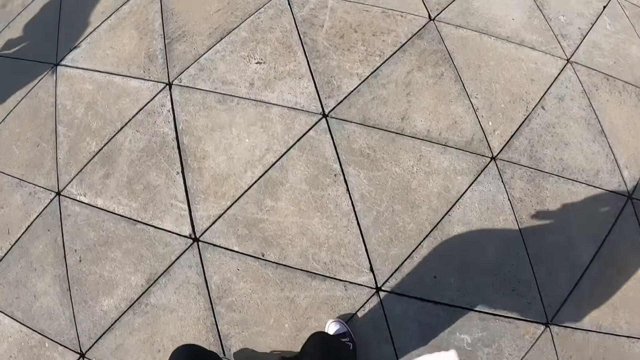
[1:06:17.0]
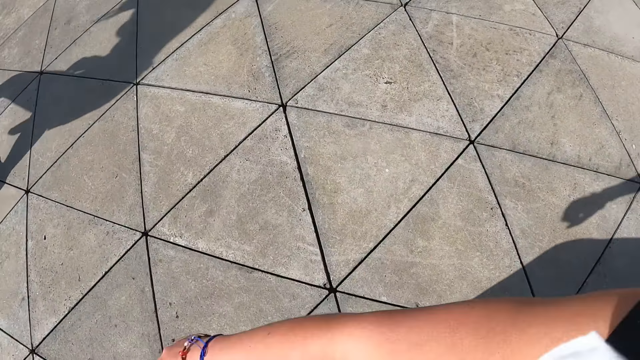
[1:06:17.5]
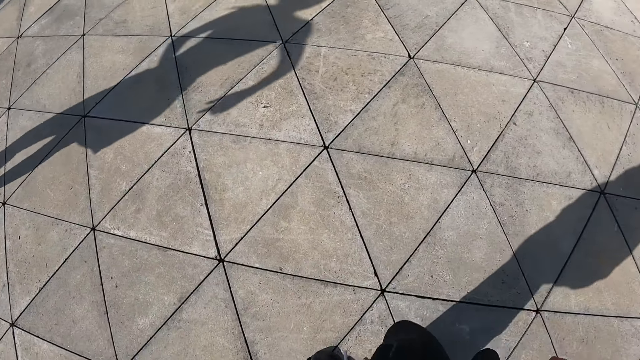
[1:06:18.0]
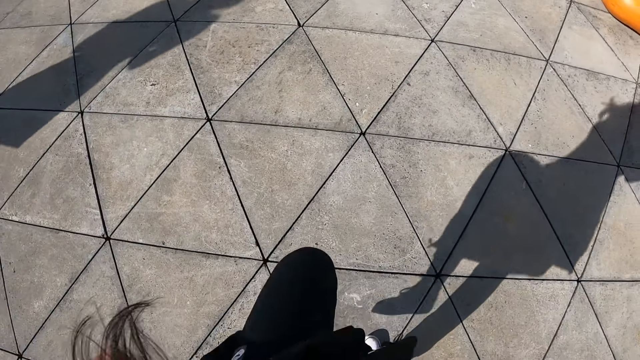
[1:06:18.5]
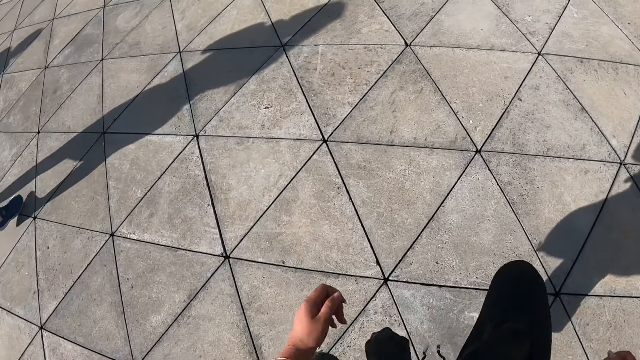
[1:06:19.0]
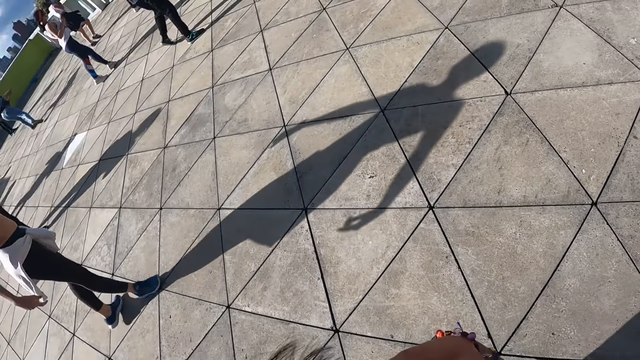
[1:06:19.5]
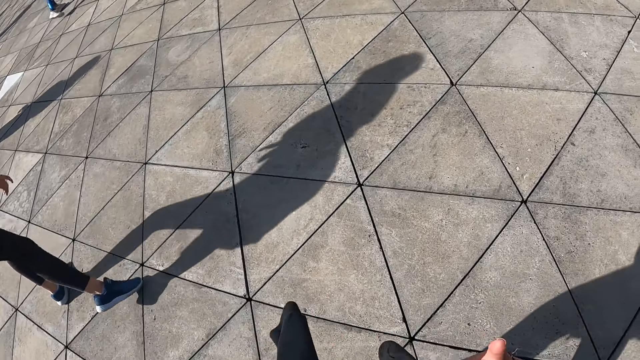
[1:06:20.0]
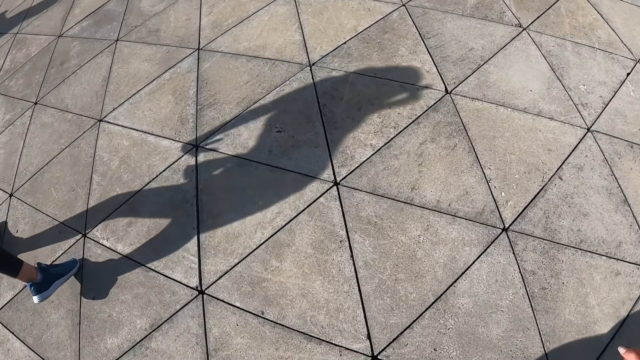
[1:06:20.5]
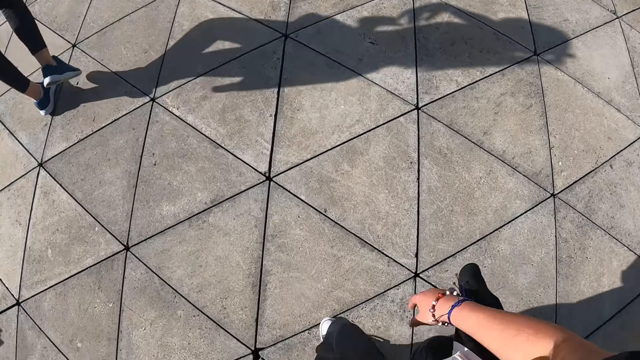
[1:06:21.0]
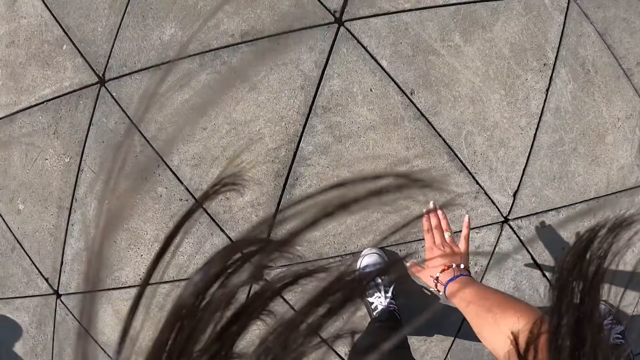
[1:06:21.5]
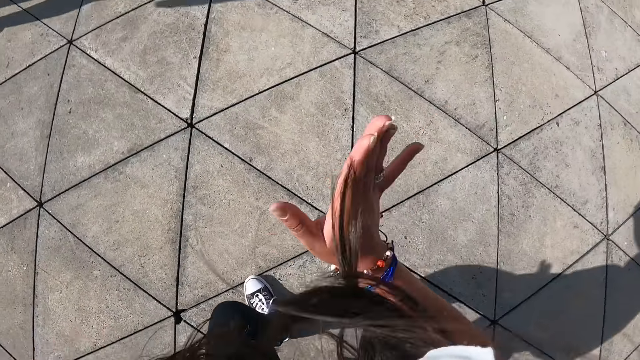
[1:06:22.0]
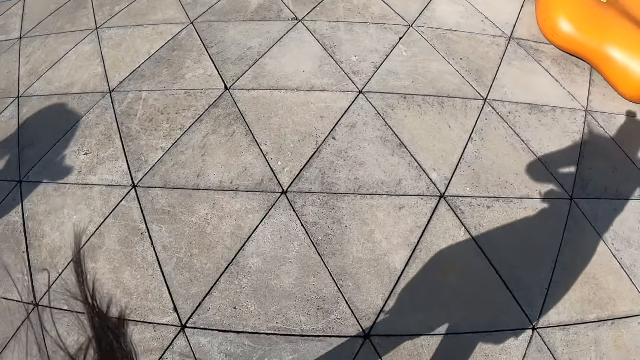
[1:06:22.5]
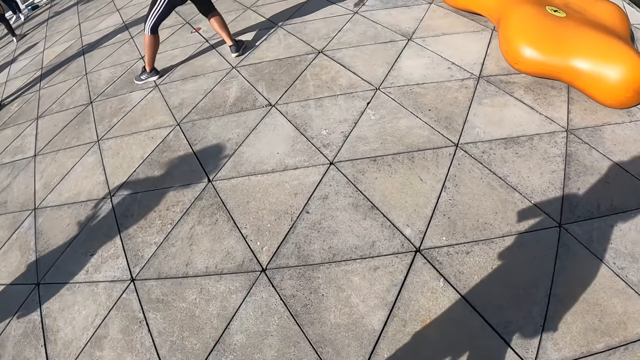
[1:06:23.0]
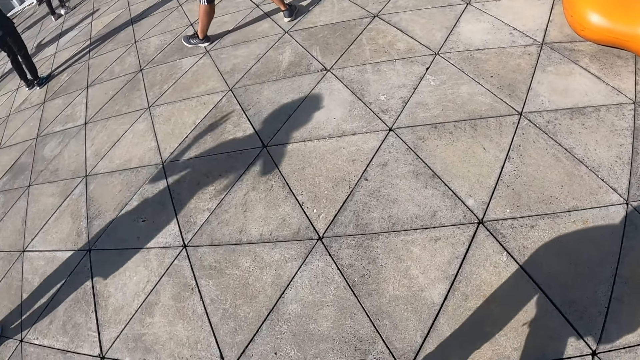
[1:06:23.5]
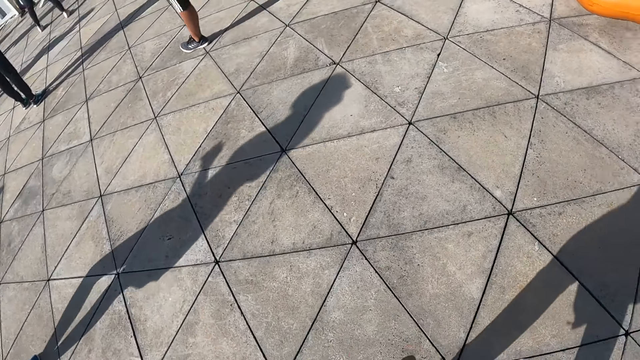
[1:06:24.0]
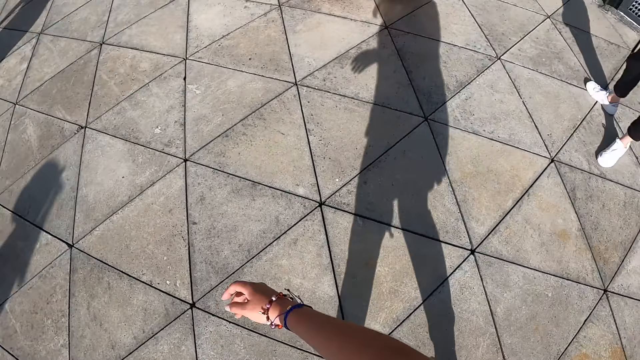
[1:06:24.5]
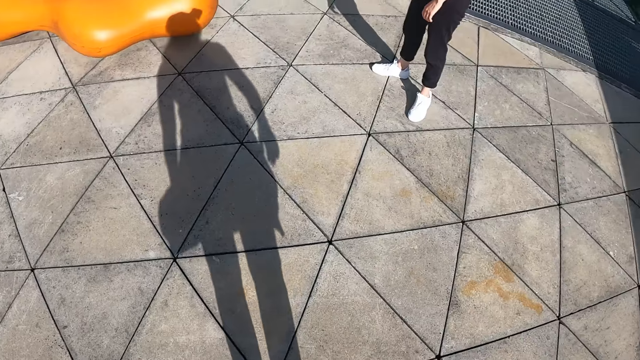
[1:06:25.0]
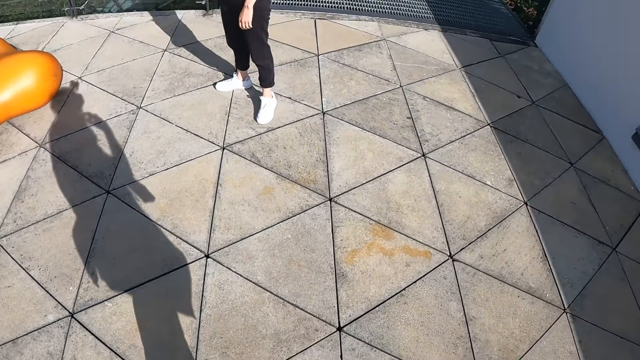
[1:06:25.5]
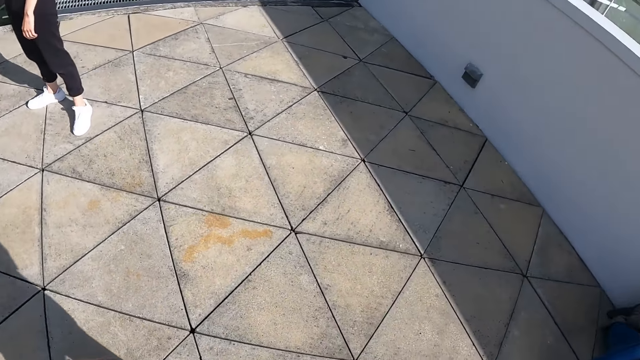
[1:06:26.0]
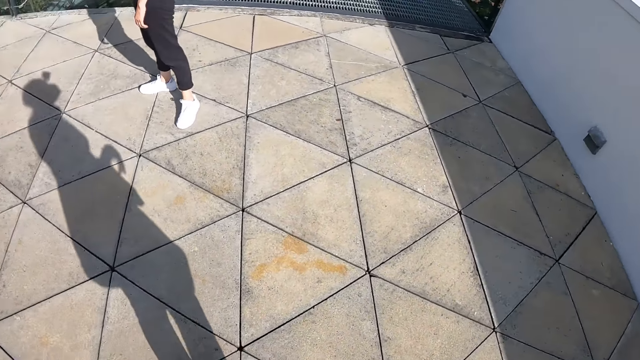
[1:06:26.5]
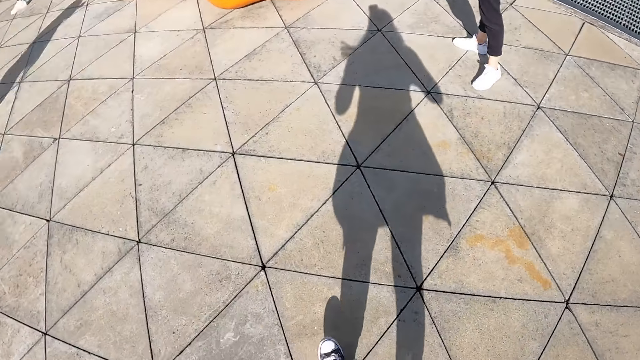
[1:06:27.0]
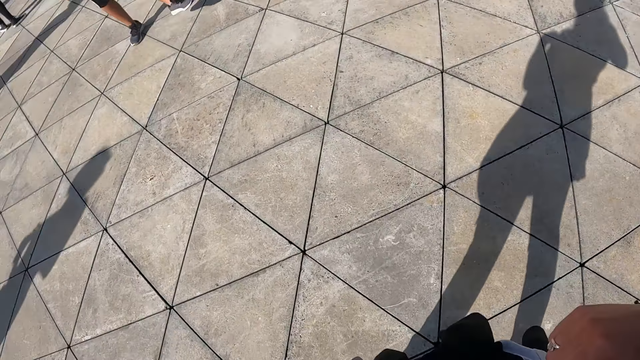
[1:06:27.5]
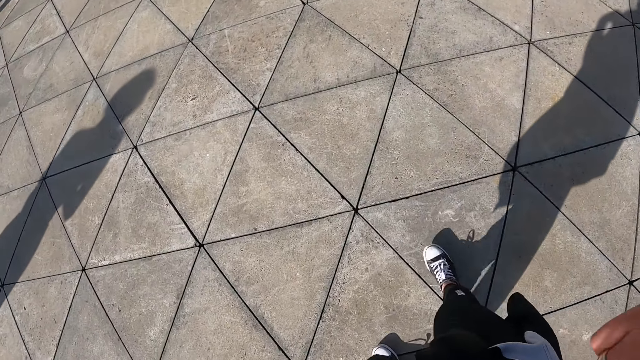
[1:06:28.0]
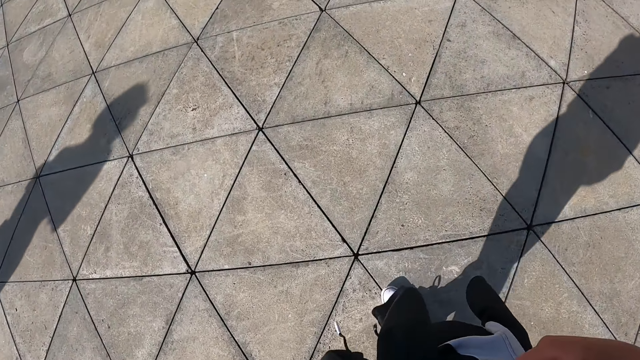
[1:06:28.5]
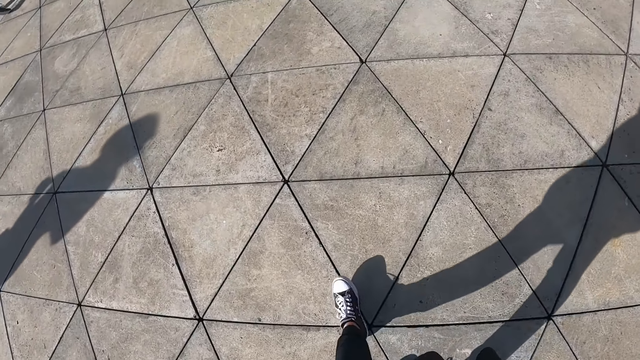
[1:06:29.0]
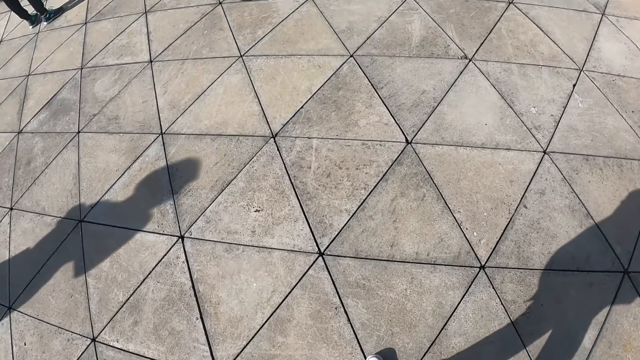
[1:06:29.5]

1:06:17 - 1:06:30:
The camera wearer turns around. They walk around.

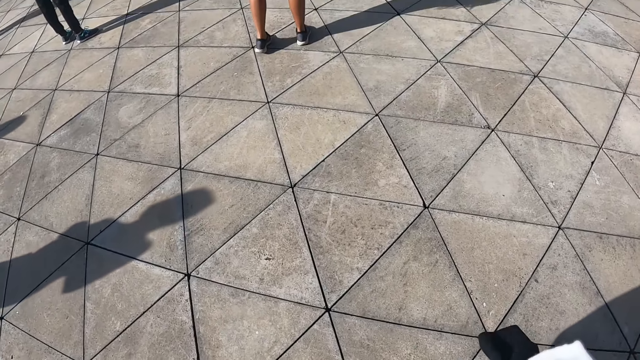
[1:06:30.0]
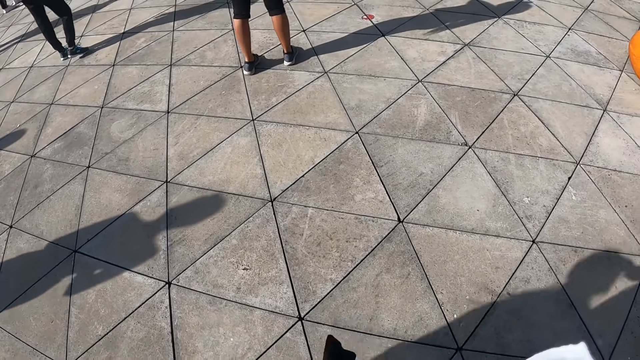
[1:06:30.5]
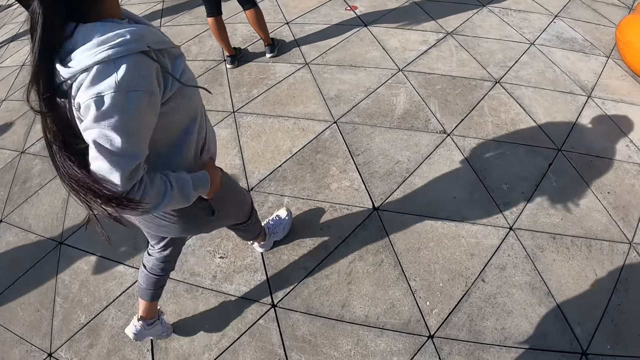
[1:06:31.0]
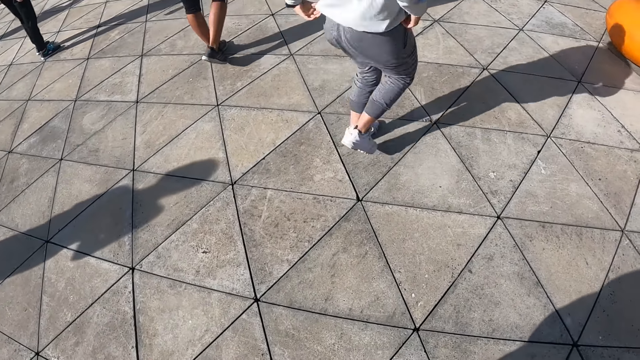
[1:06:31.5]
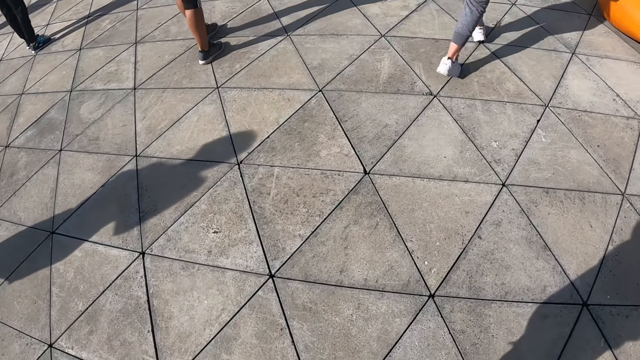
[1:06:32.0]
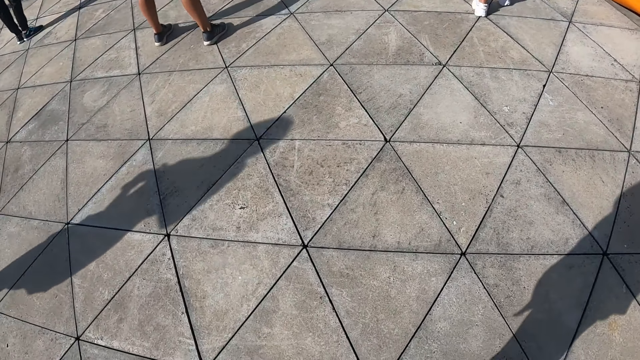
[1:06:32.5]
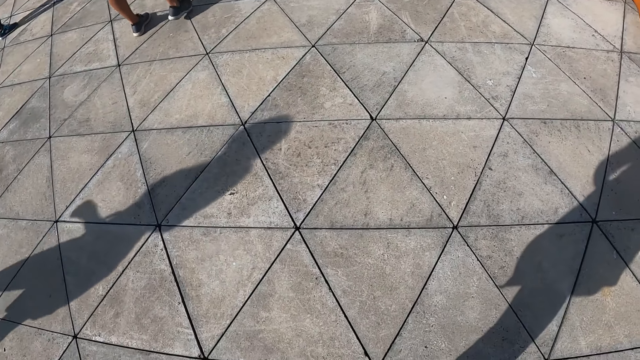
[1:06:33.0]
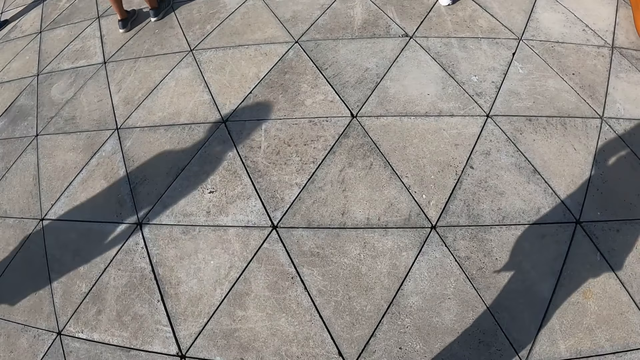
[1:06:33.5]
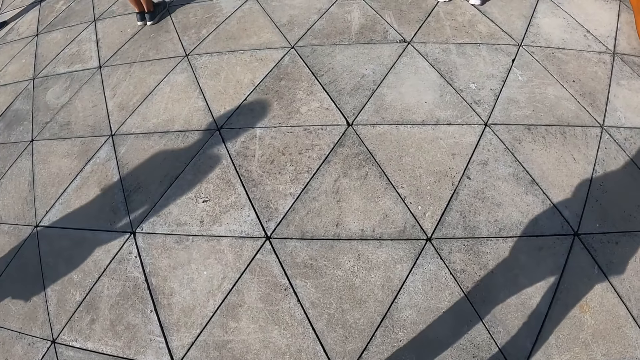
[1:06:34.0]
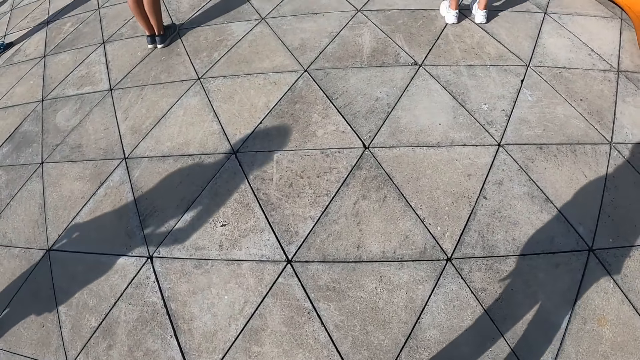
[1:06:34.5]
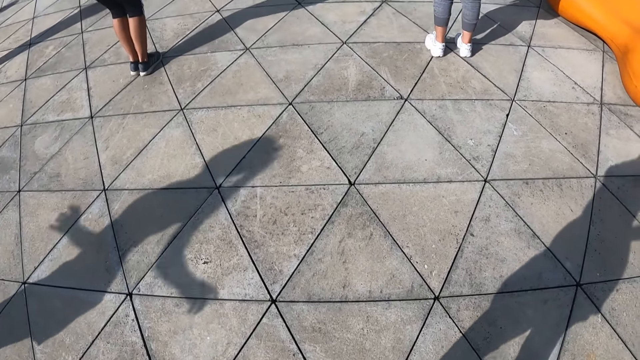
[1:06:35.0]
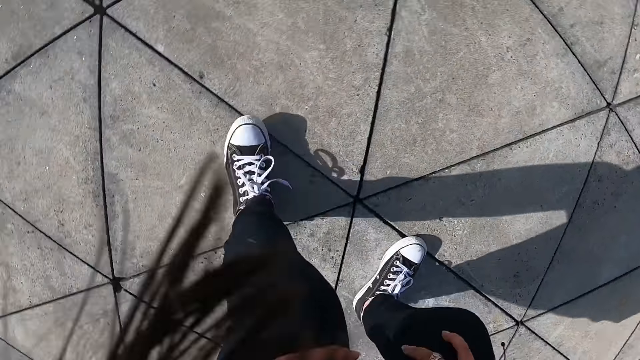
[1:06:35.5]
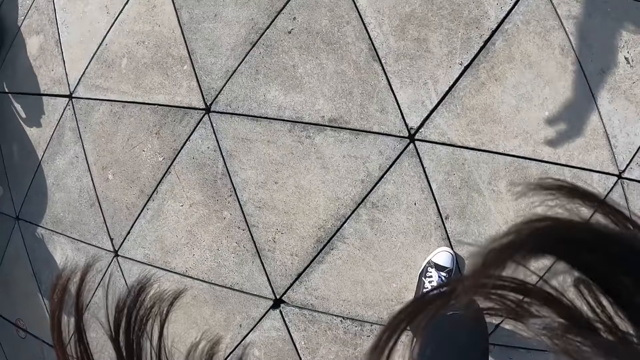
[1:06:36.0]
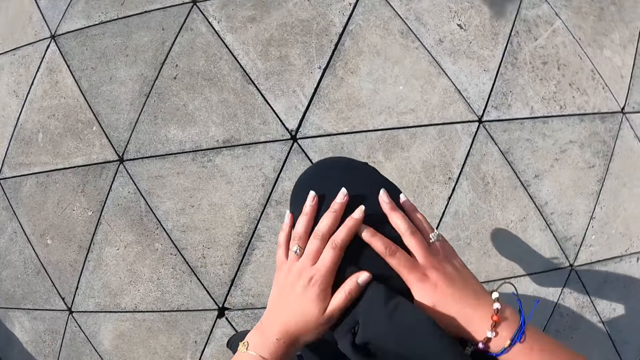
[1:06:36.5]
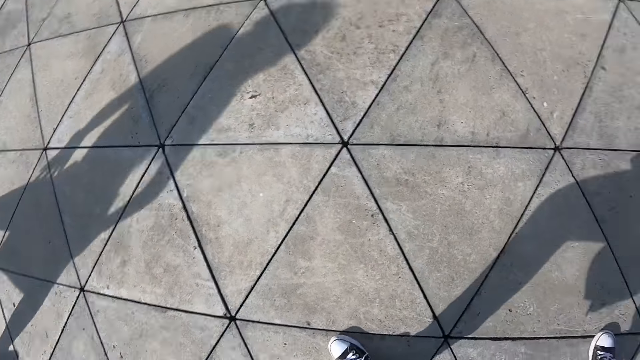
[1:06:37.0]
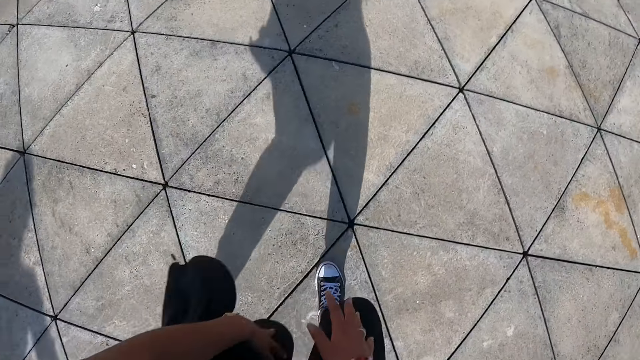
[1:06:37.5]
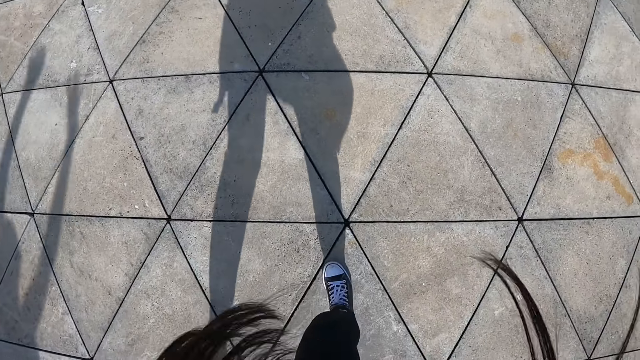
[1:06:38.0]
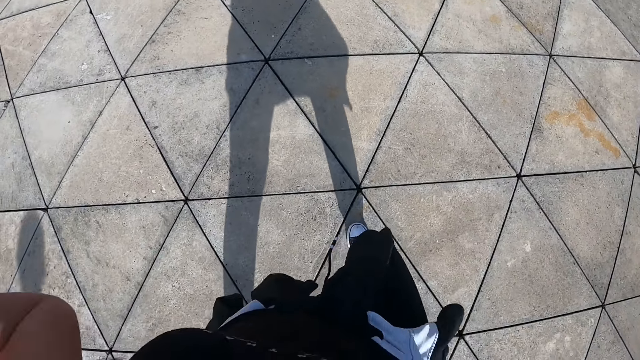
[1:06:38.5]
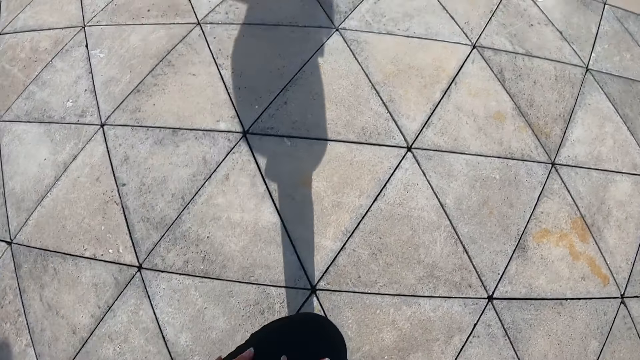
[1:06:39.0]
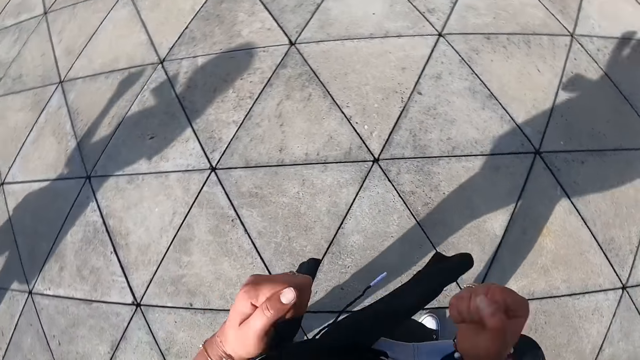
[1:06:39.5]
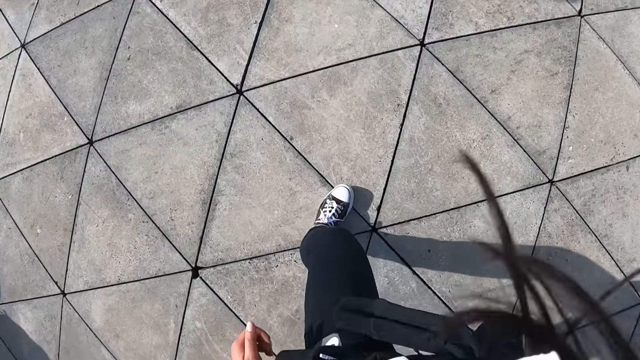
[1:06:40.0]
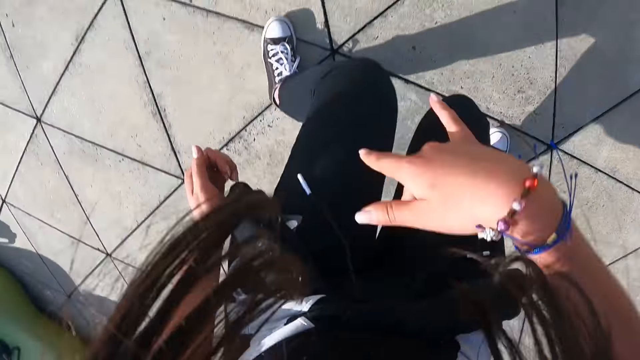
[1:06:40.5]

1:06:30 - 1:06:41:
A woman runs past the camera wearer. The camera wearer exercises with the colleagues.
